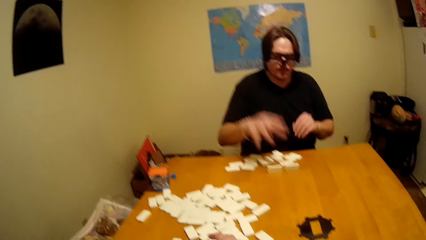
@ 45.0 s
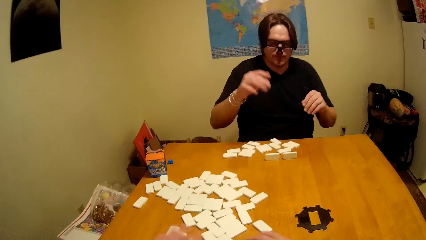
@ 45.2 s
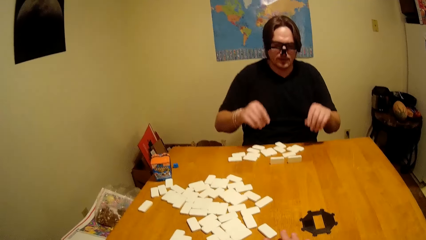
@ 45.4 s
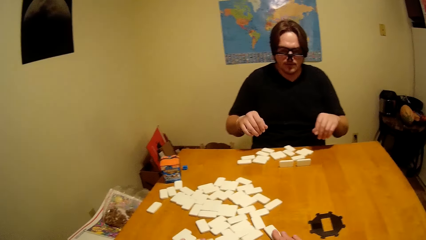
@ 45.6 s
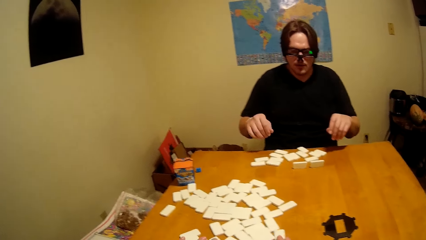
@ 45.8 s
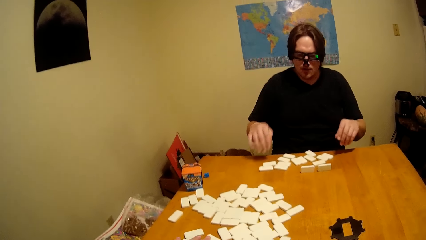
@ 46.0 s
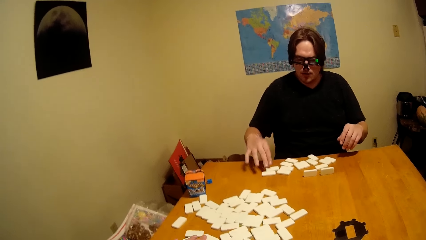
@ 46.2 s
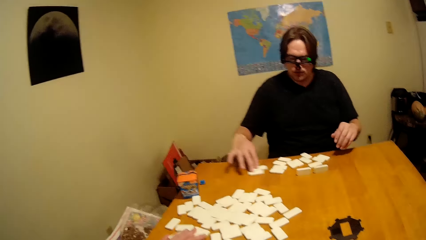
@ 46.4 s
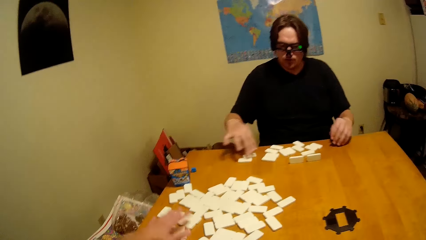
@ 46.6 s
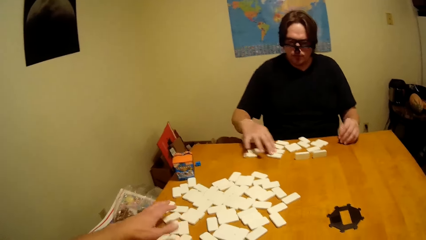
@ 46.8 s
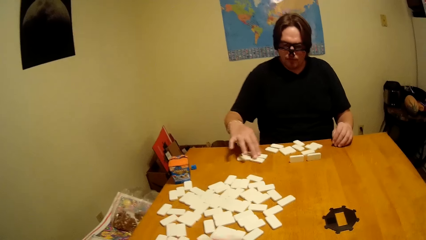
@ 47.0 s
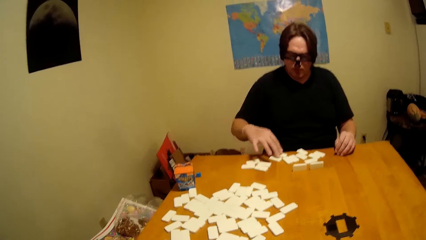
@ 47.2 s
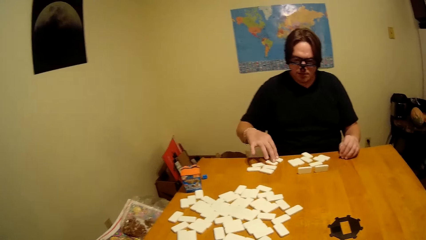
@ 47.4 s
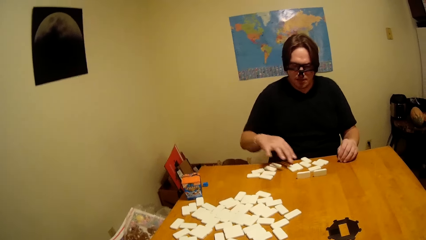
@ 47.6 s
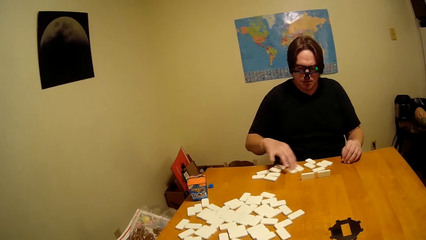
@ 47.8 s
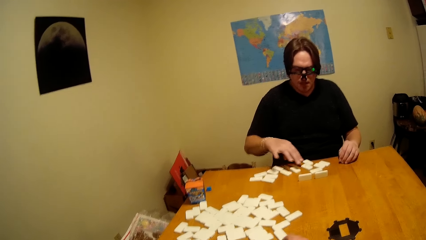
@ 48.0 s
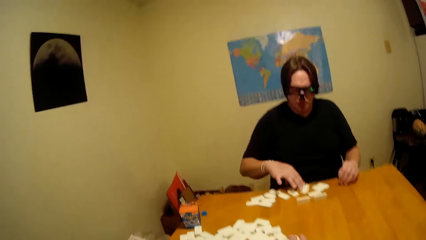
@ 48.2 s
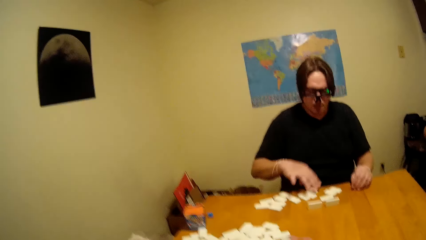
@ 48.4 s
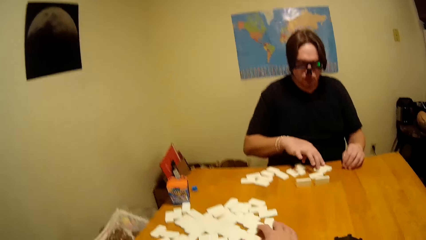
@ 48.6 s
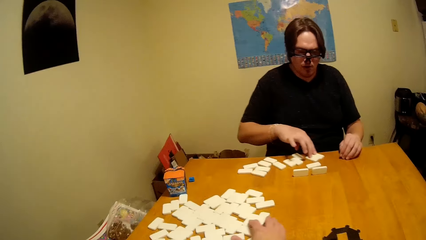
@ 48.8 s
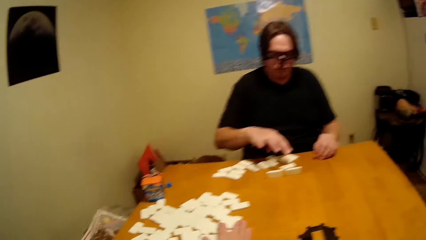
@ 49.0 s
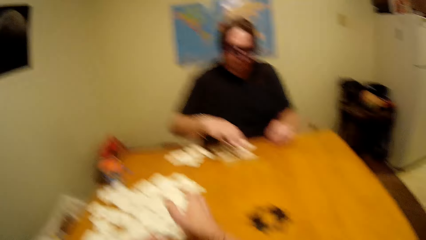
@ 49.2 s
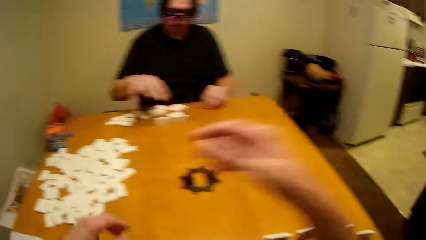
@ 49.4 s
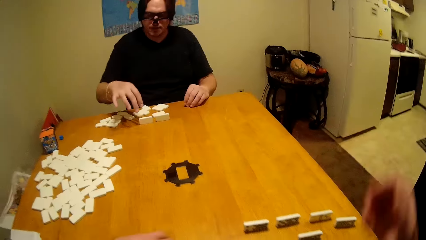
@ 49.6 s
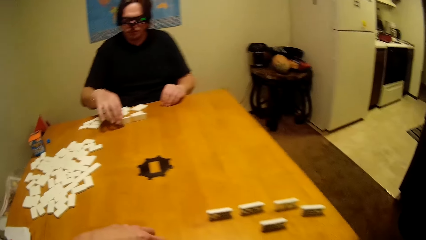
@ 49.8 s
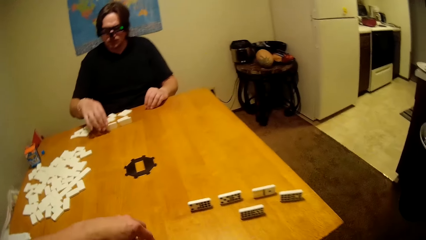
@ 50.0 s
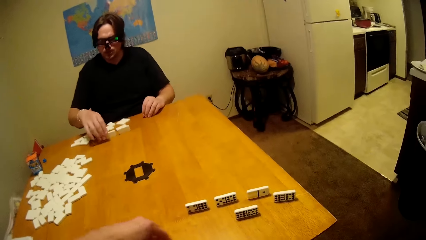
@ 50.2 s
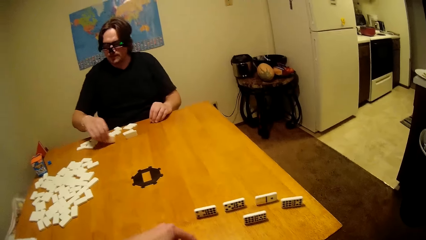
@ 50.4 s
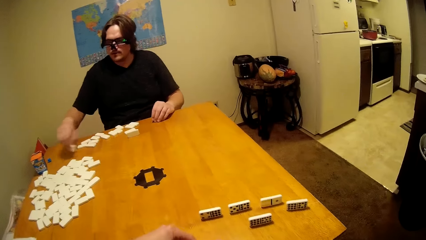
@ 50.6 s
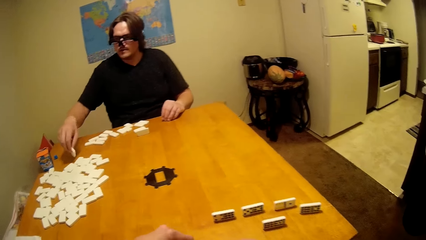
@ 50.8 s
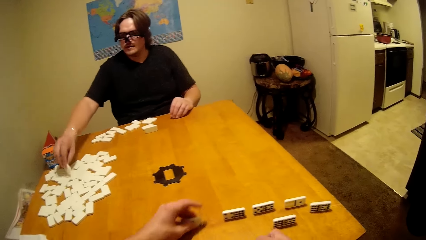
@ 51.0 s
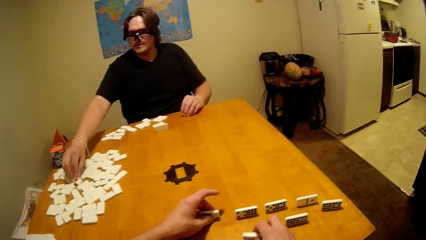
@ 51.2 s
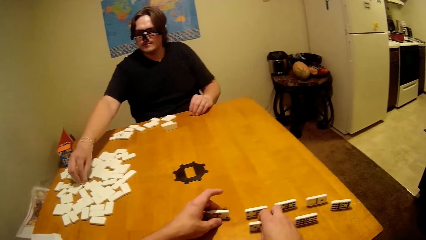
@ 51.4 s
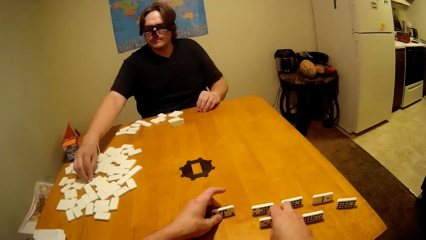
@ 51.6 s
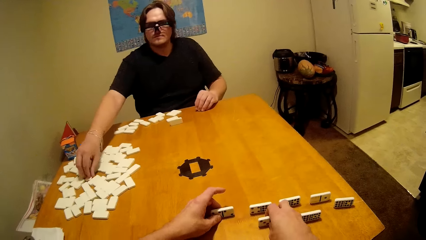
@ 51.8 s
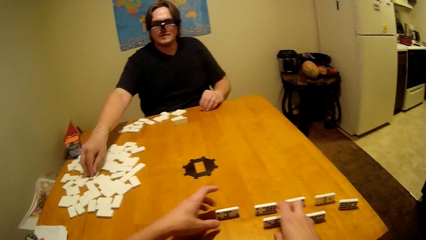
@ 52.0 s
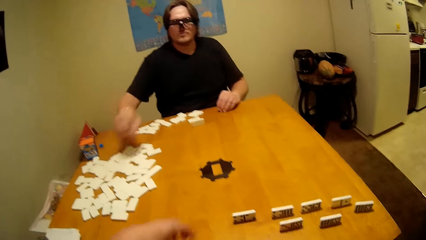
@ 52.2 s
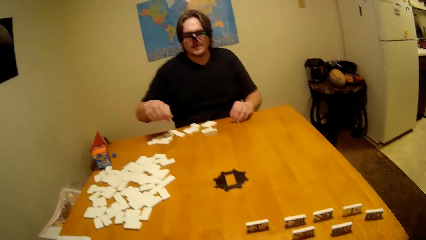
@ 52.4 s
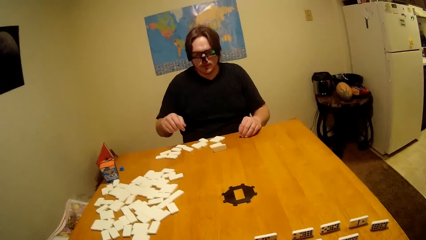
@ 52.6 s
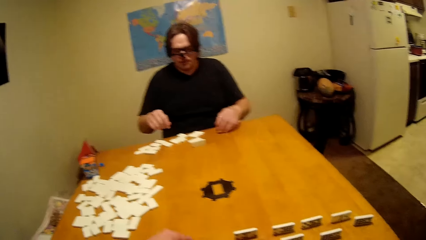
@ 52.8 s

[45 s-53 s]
A man counts the dominoes on the table.

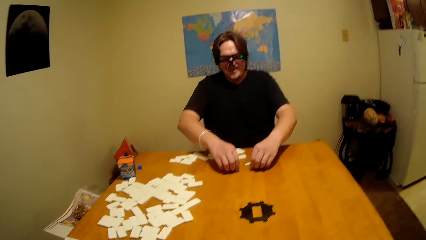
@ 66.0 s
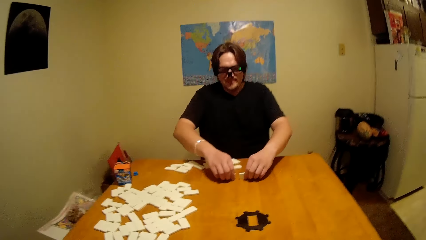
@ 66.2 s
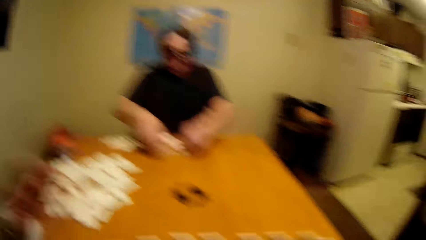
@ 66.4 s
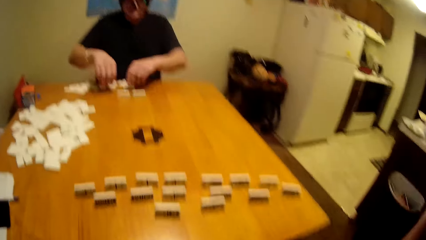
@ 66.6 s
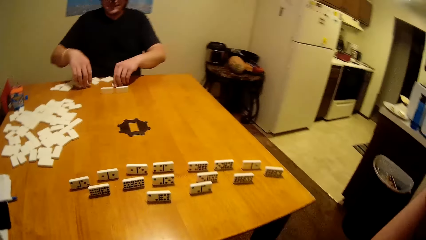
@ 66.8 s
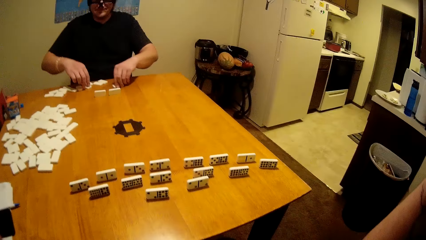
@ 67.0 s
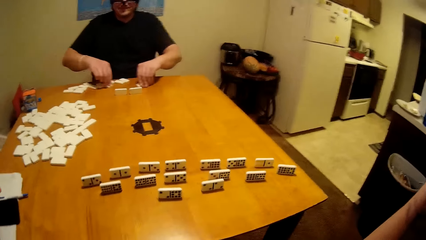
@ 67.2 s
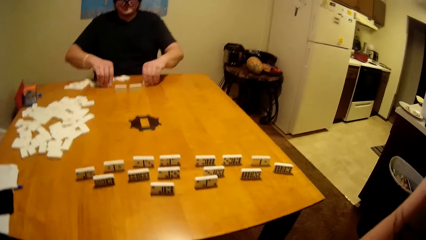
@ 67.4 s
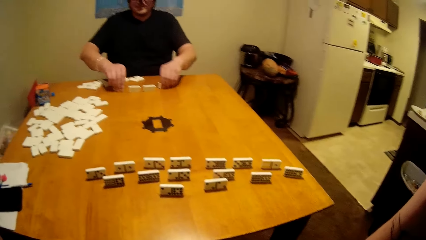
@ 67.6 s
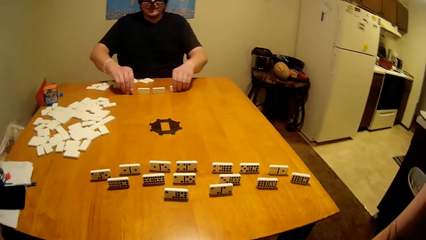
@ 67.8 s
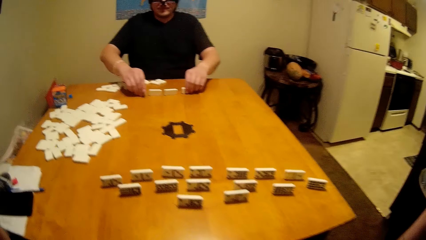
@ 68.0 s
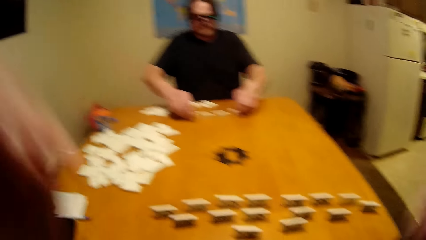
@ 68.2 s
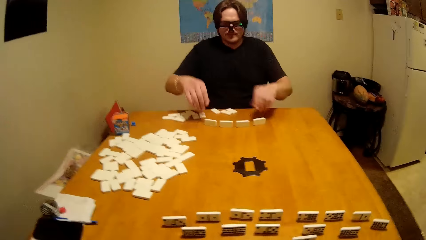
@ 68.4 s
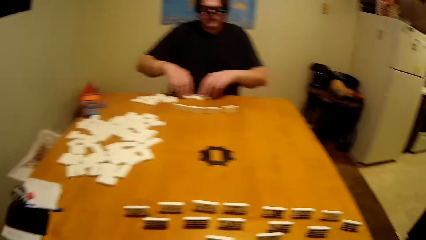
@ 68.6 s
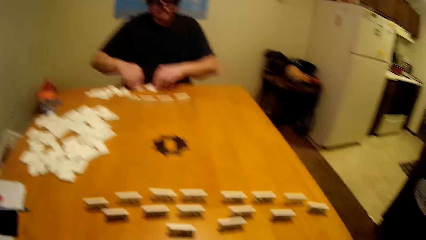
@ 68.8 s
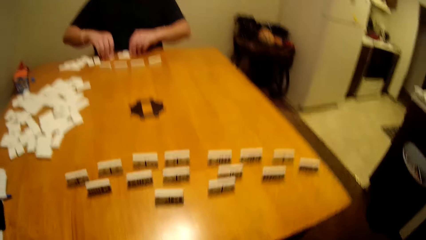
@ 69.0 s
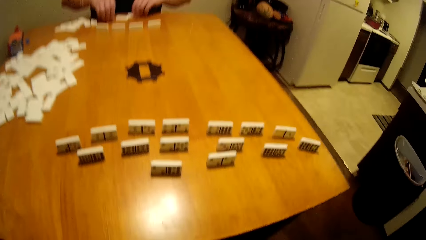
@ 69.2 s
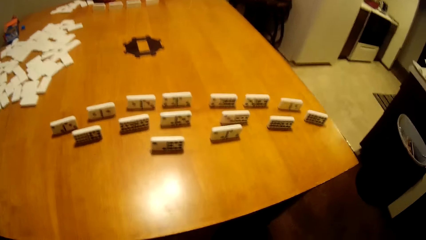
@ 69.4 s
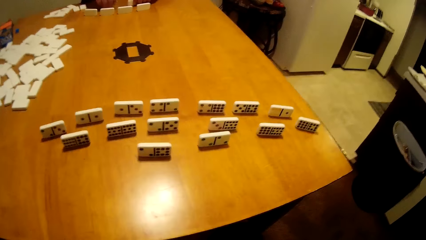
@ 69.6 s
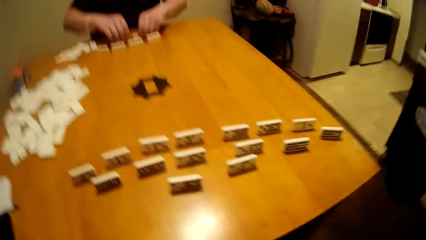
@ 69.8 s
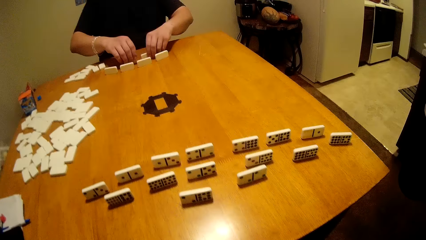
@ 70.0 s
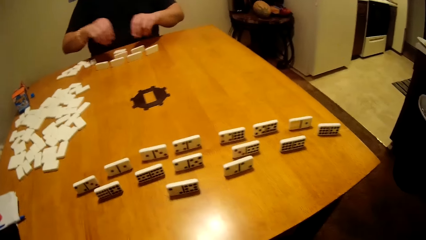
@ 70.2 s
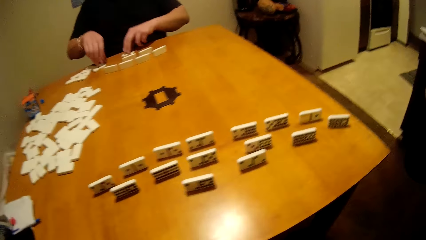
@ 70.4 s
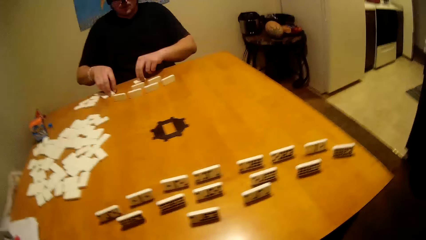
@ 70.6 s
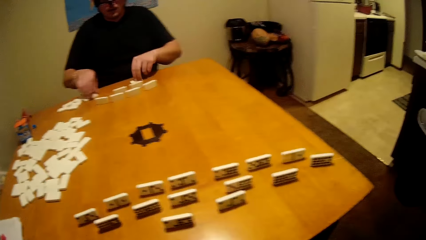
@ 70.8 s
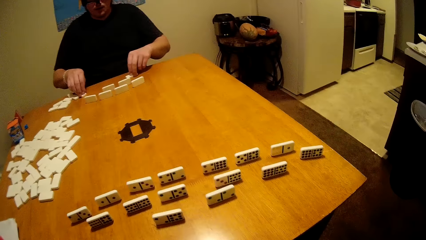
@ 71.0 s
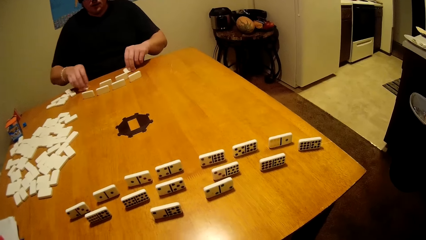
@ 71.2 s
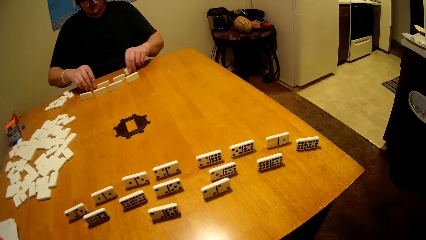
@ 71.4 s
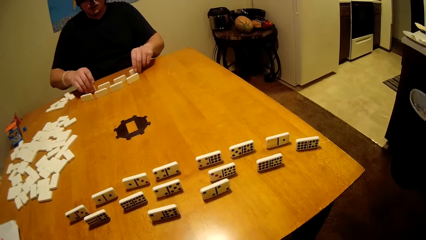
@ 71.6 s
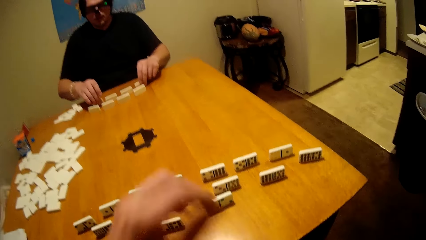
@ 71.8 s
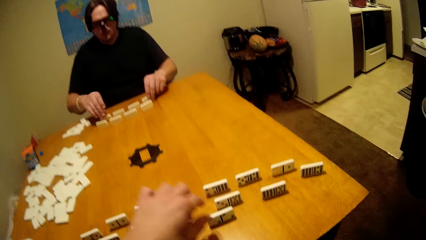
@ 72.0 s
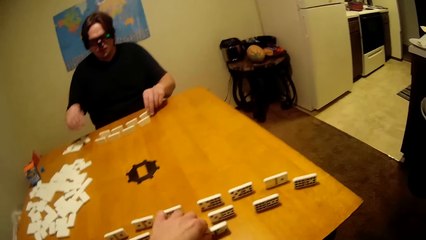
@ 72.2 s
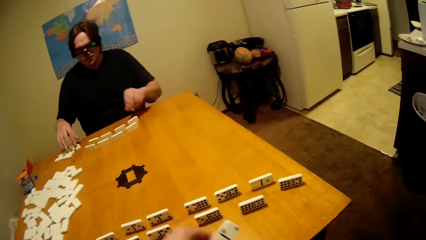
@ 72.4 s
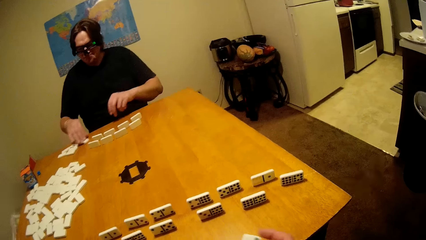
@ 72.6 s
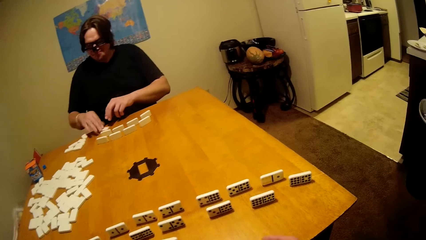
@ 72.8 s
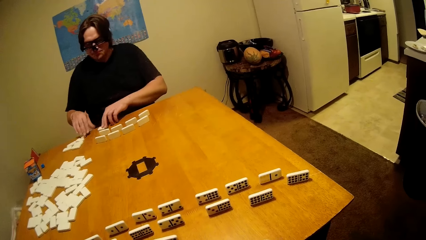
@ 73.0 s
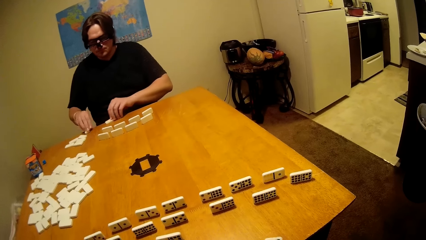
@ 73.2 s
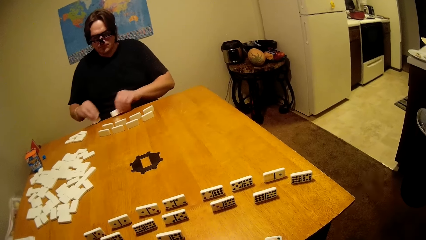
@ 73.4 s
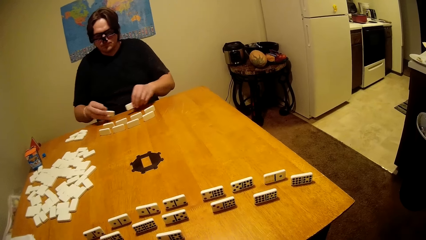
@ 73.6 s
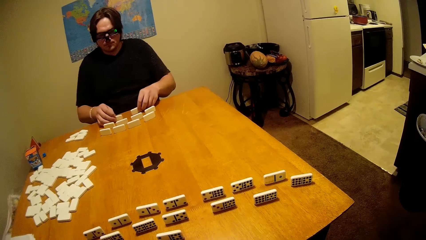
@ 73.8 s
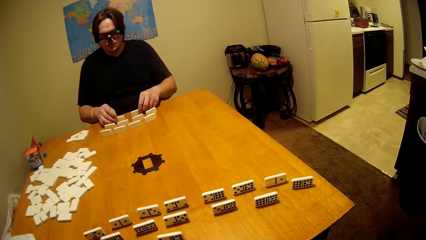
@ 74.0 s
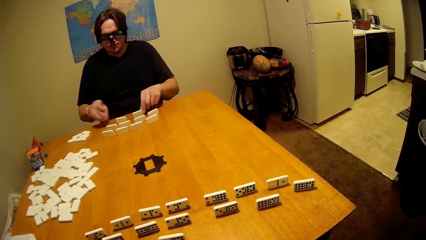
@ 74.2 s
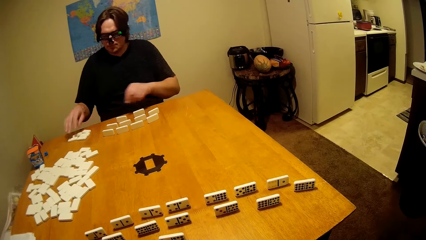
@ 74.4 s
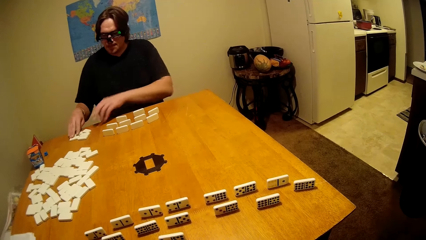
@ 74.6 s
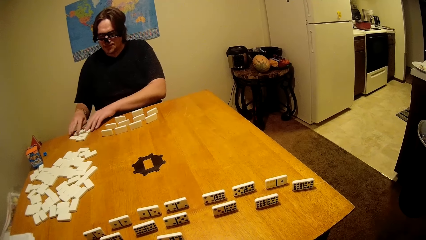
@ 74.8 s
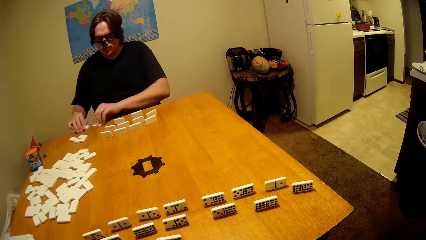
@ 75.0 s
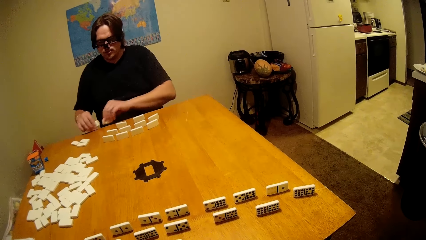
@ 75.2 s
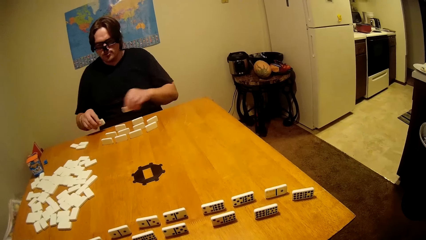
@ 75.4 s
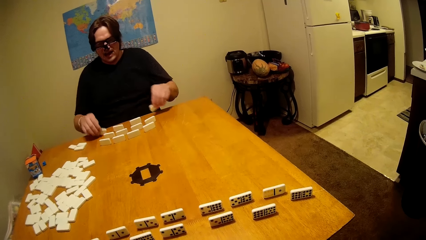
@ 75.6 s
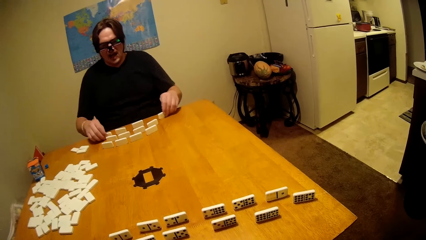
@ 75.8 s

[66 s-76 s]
A man arranges dominoes on the table.
